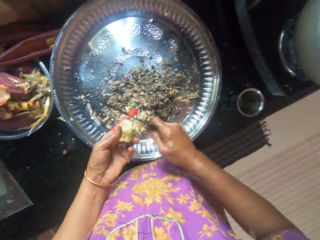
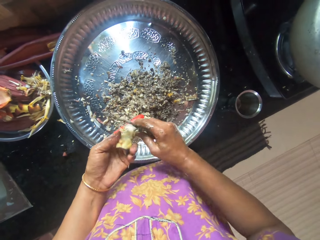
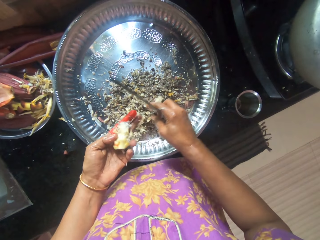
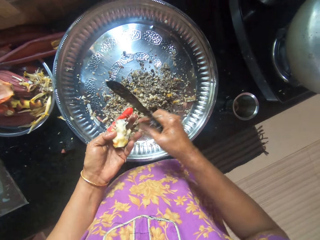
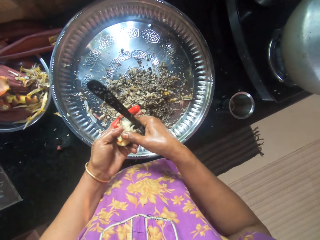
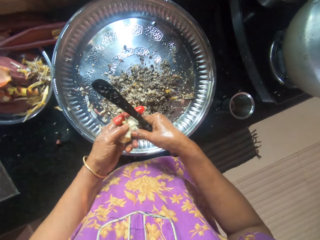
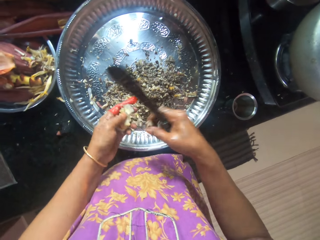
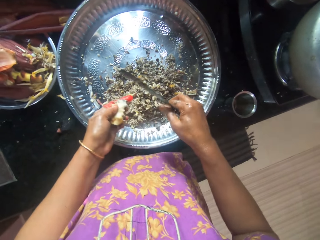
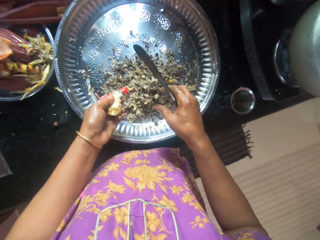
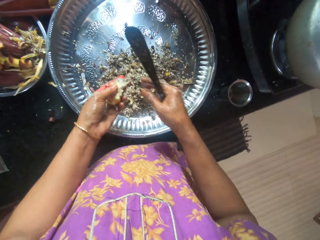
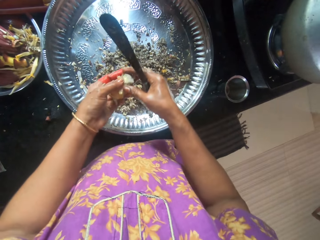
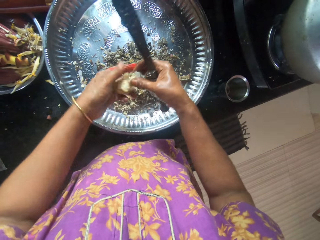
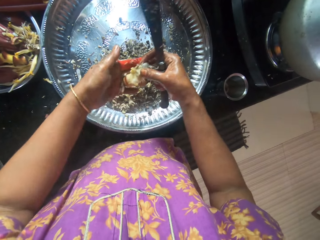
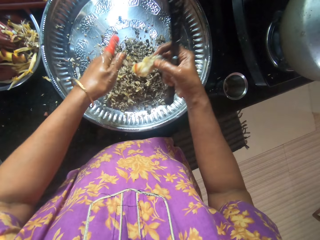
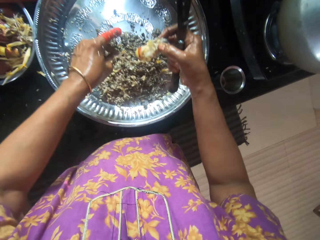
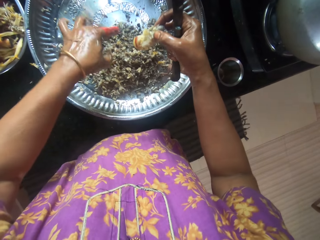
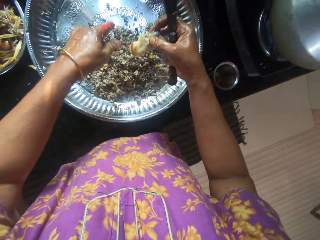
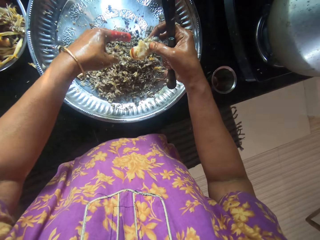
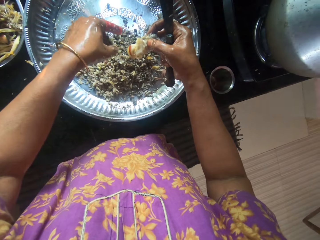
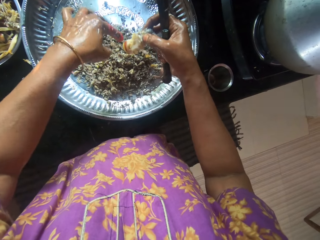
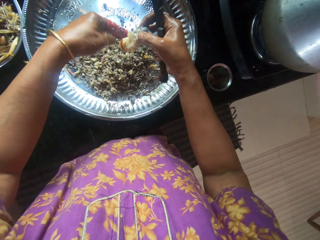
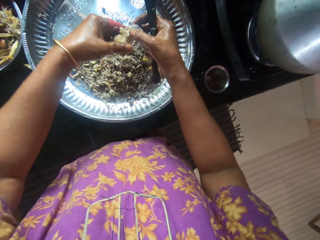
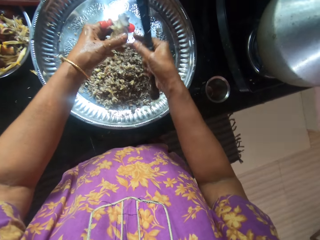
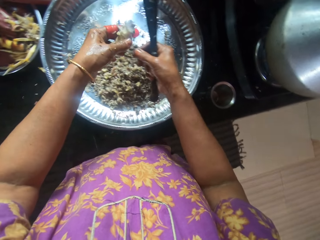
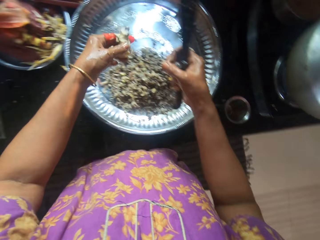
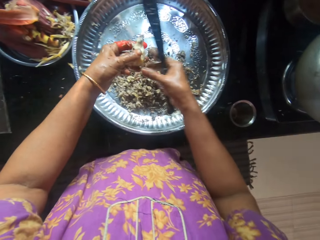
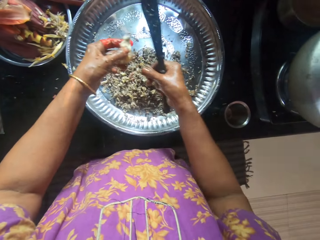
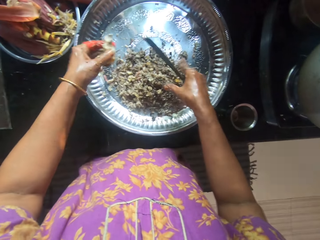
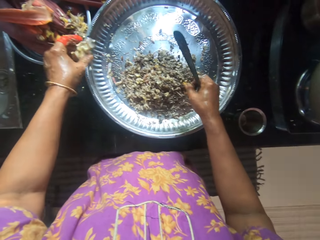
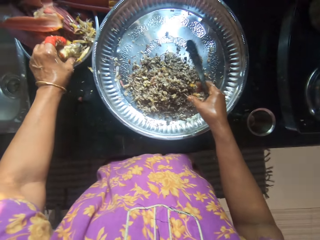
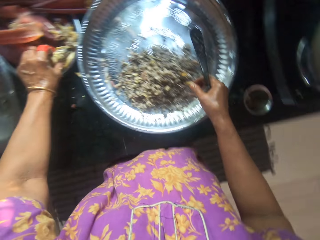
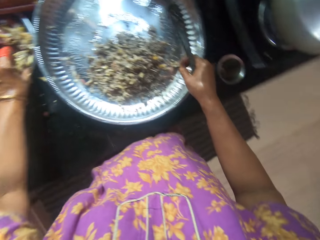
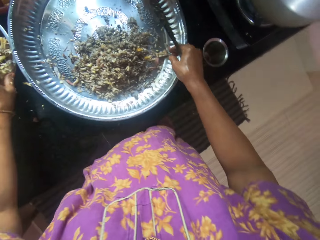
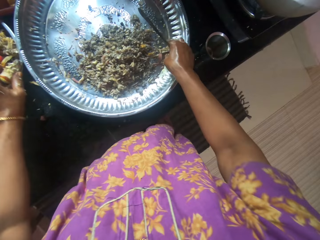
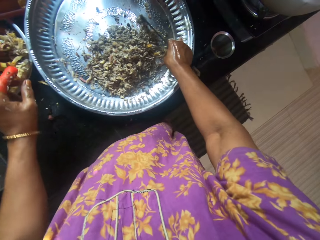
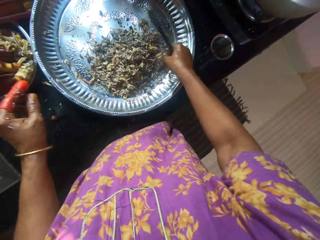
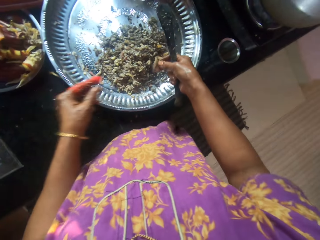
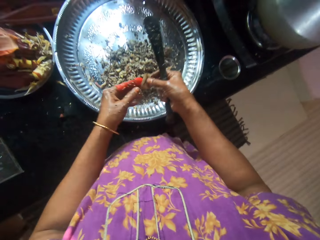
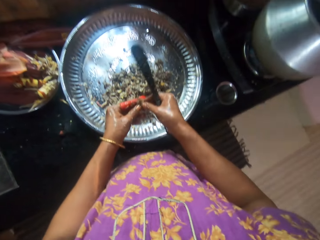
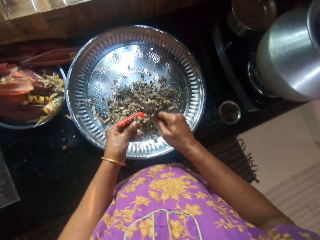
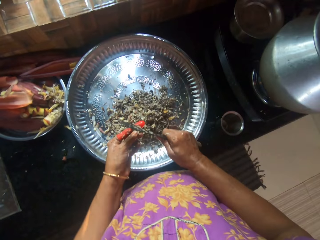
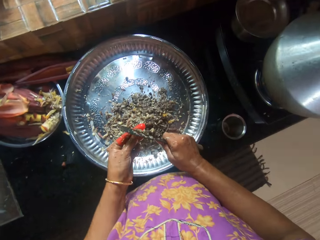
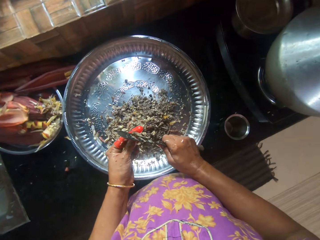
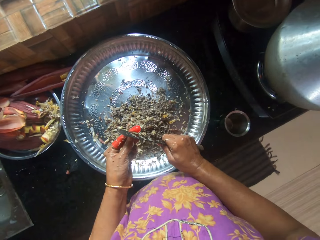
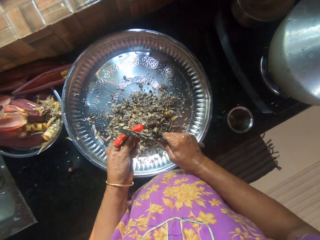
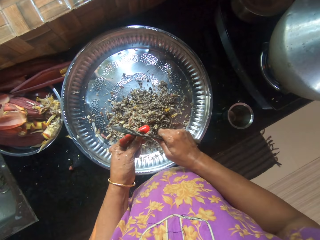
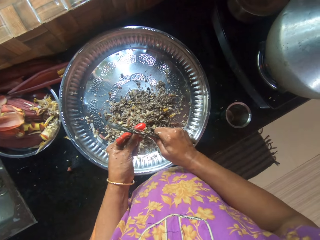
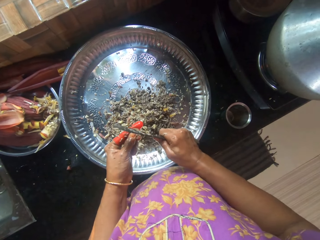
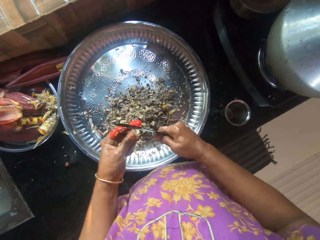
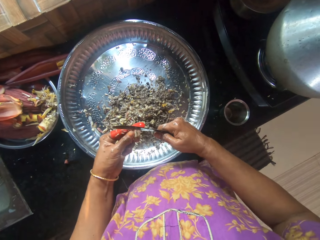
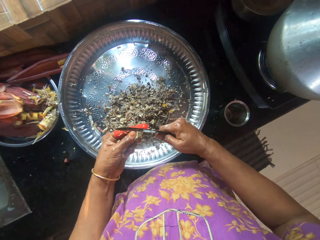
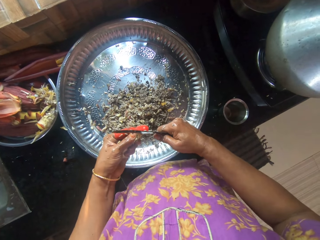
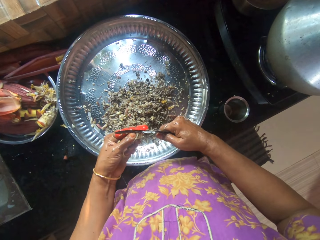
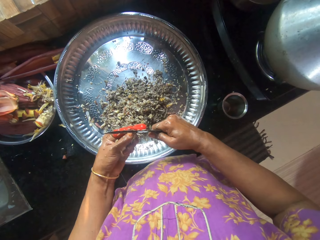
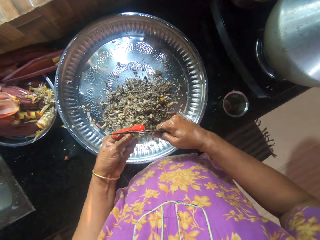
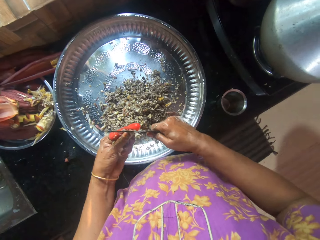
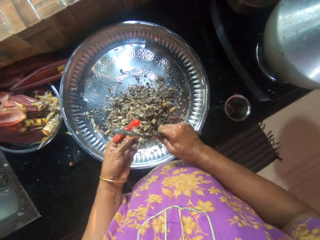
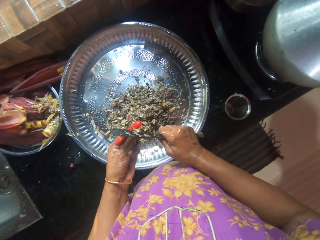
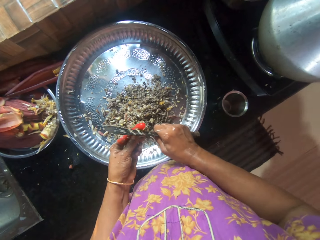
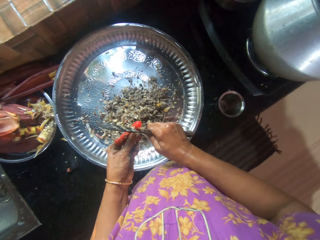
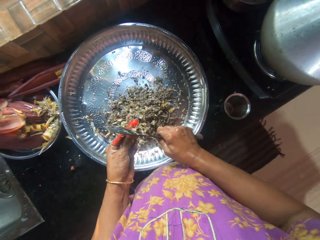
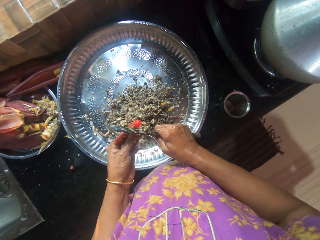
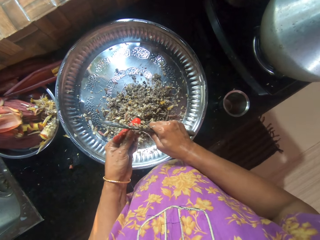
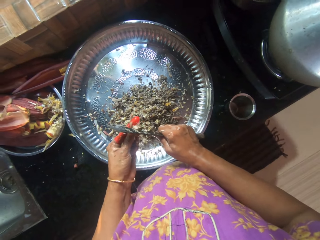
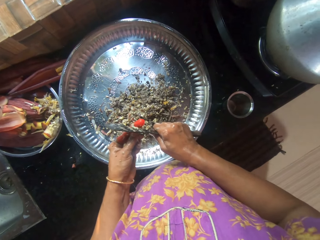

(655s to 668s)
The camera wearer shakes the knife. She holds the banana bud remain with the other hand. She holds the banana bud remain. She drops some plantain flower into another tray of plantain flower on the cabinet with her left hand. She picks up a plantain flower or banana bud from the tray of chopped plantain flower with her right hand. She slices the plantain flower from the tray of chopped plantain flower with the knife in her right hand. She holds the banana bud with the other hand.

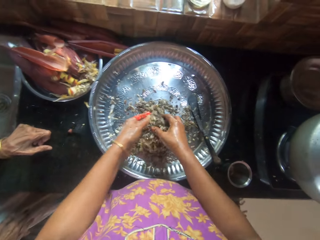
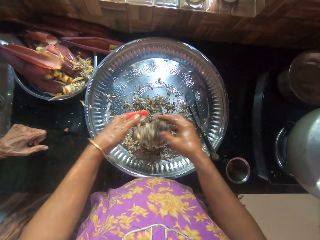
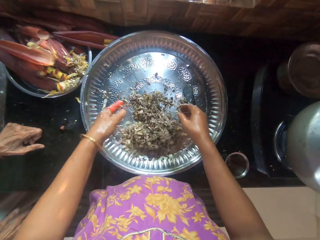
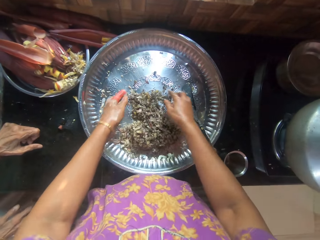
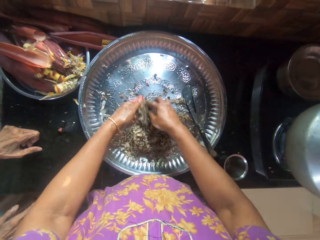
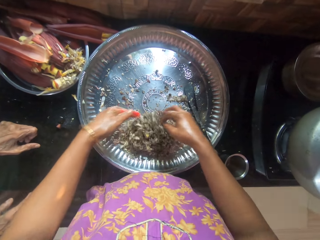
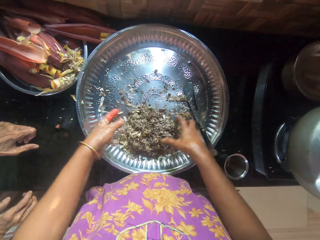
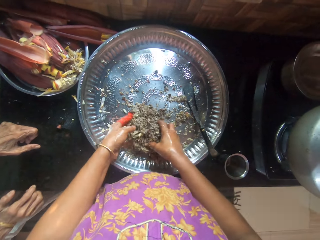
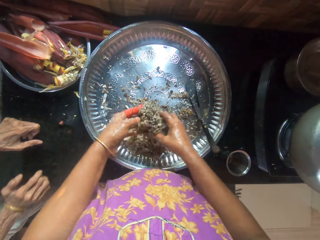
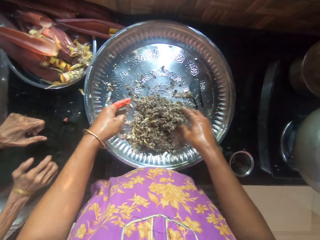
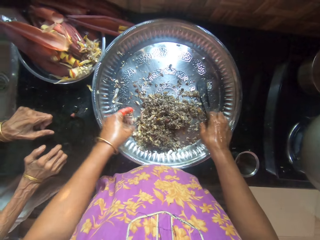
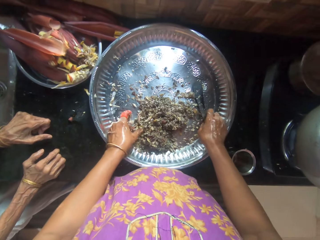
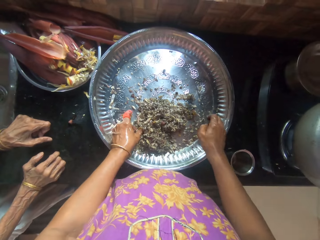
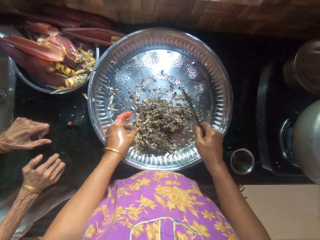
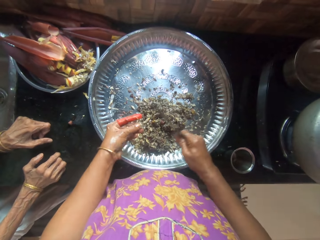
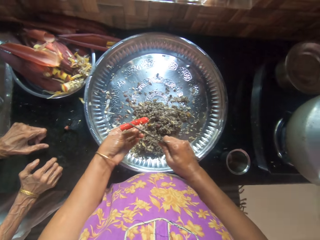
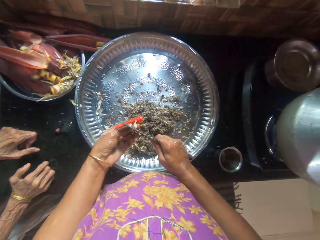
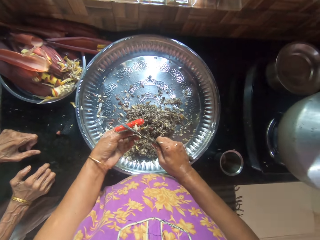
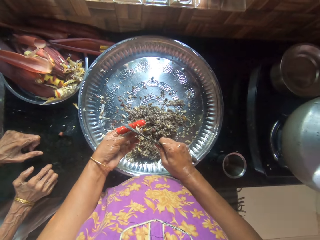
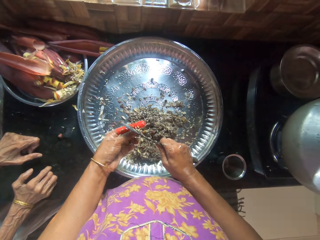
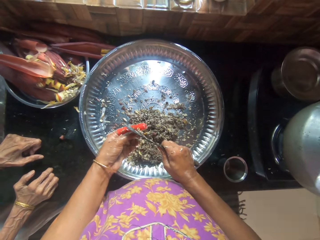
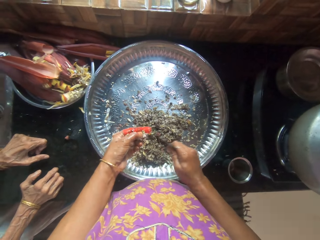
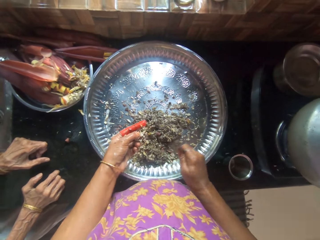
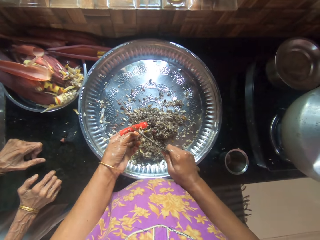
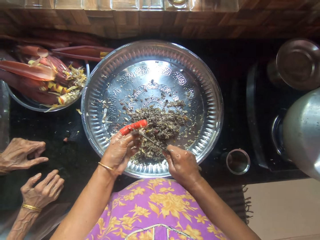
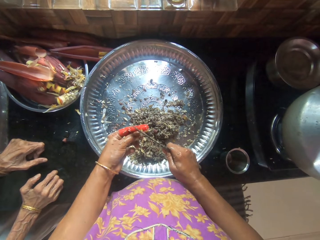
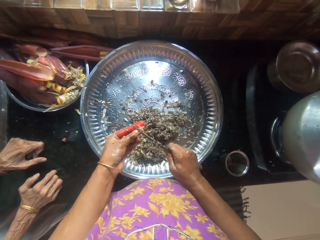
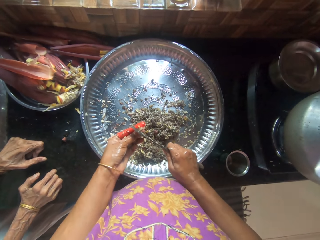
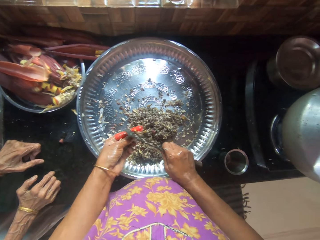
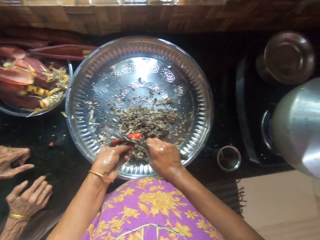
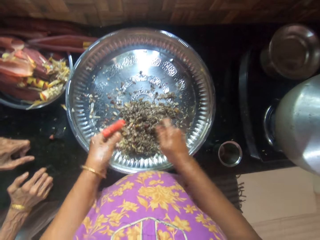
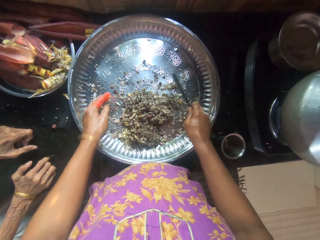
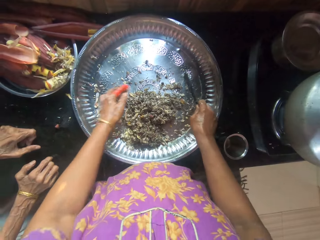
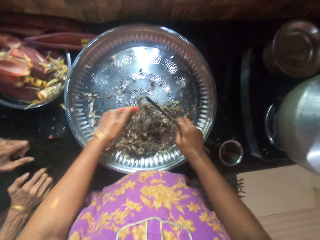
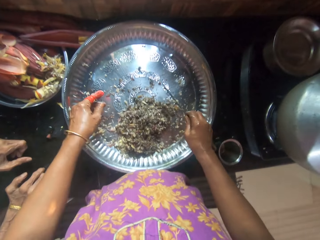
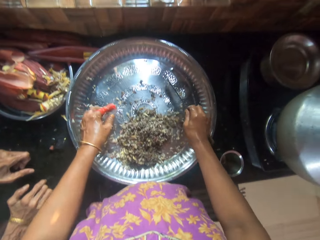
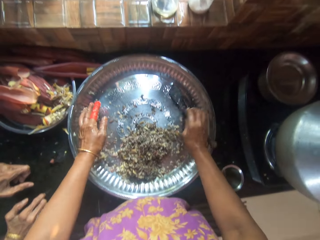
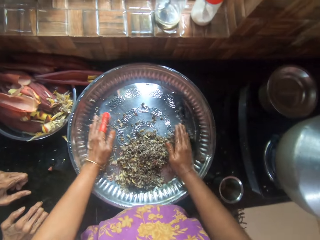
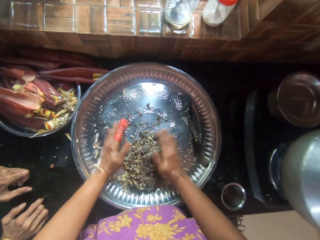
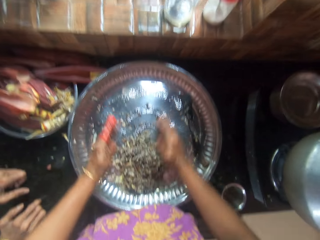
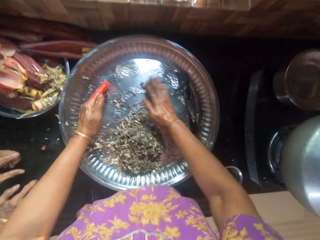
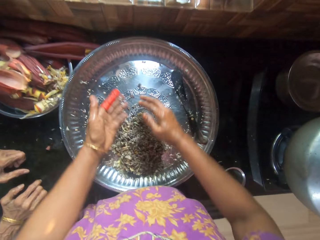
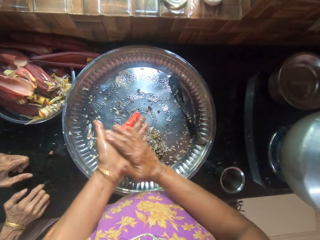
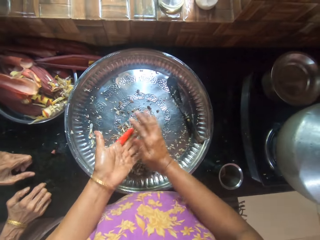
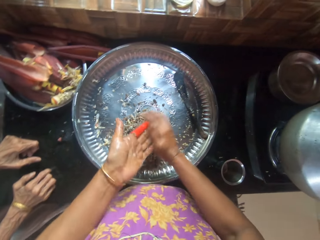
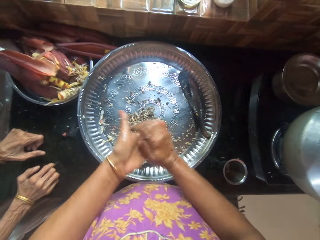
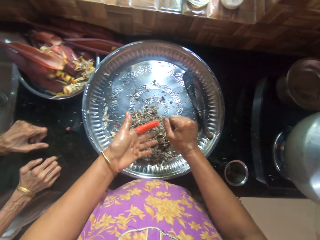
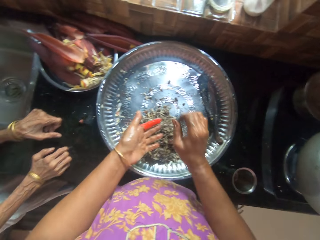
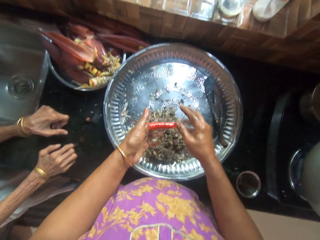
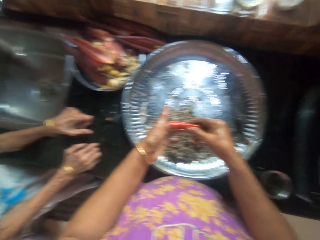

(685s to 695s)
The camera wearer lifts the banana bud or plantain flower. She drops the banana bud. She collects the banana bud. She lifts the banana bud. She drops the banana bud. She picks up the knife from the tray of chopped plantain flower with her right hand. She picks up another plantain flower from the tray of chopped plantain flower with her right hand. She slices the plantain flower from the tray of chopped plantain flower with her knife in her right hand. She packs the plantain flower from the tray of chopped plantain flower with both hands. She puts down the knife. She collects the banana bud. She rubs her hands.
